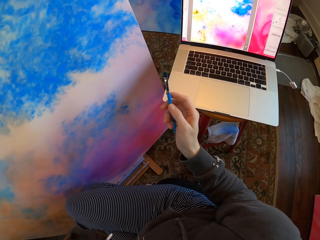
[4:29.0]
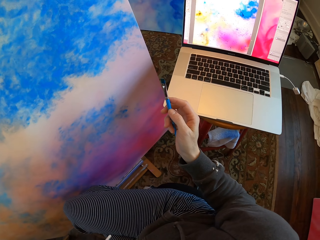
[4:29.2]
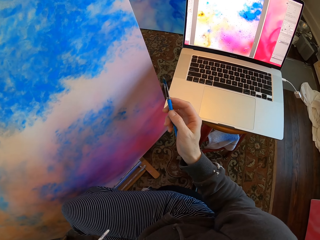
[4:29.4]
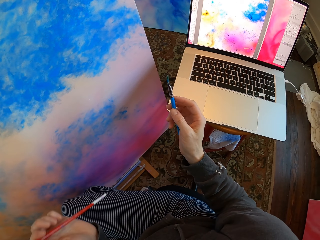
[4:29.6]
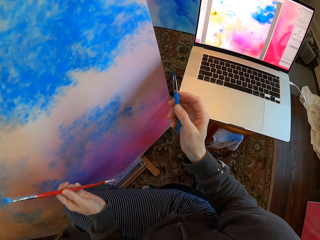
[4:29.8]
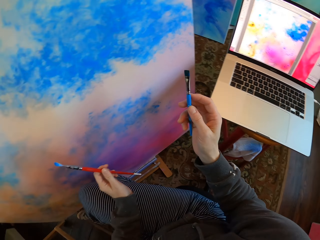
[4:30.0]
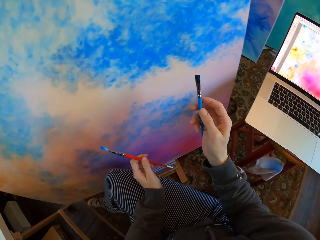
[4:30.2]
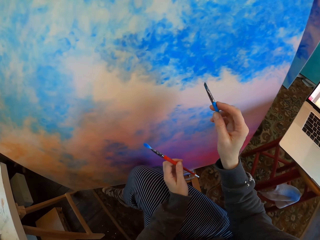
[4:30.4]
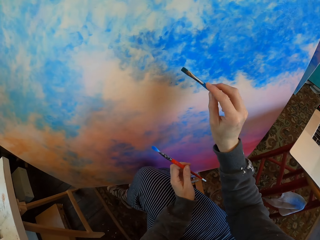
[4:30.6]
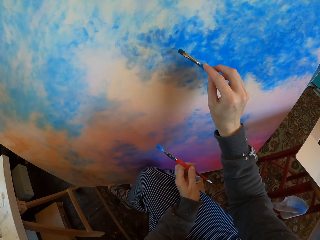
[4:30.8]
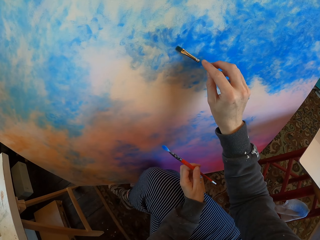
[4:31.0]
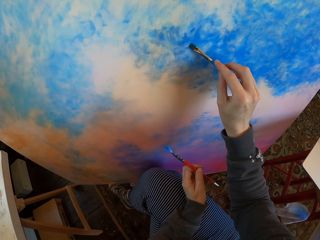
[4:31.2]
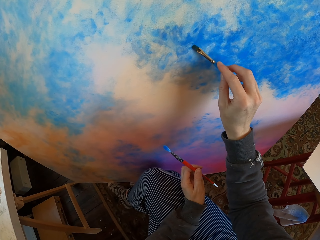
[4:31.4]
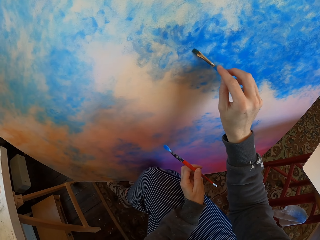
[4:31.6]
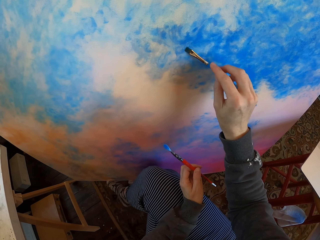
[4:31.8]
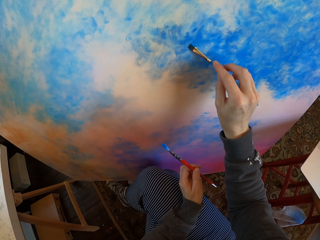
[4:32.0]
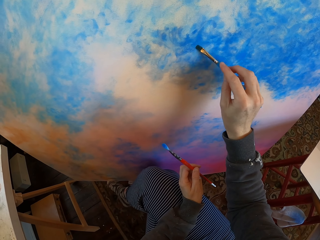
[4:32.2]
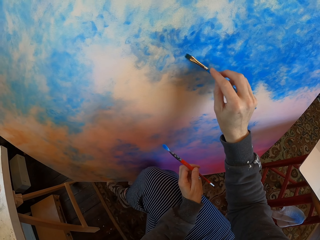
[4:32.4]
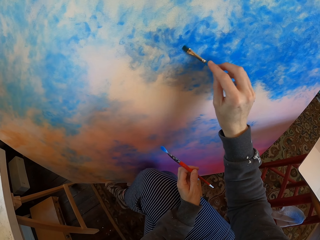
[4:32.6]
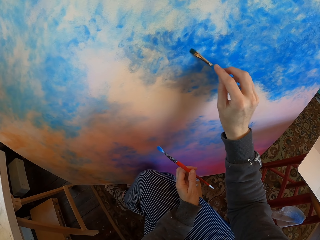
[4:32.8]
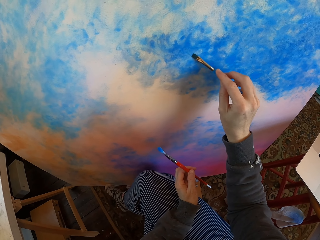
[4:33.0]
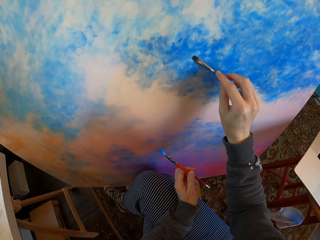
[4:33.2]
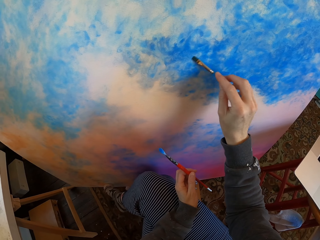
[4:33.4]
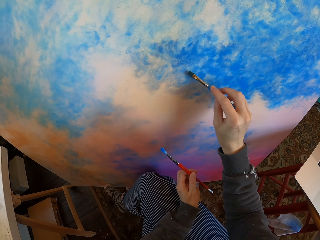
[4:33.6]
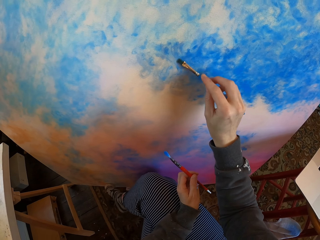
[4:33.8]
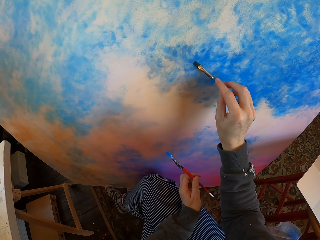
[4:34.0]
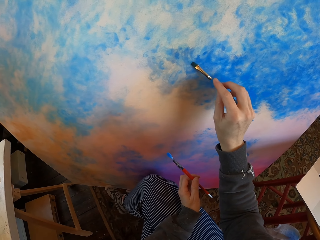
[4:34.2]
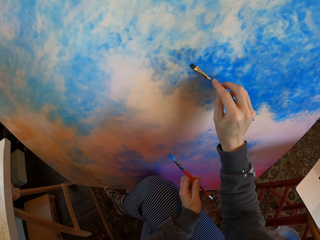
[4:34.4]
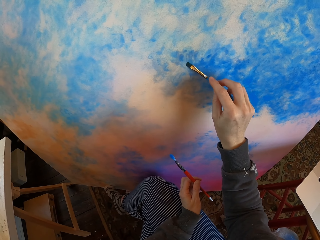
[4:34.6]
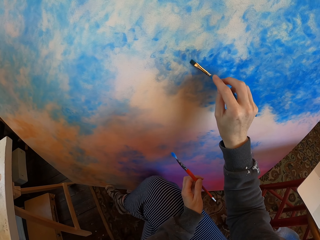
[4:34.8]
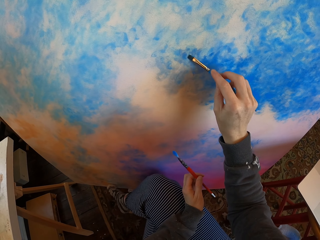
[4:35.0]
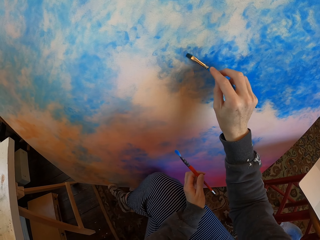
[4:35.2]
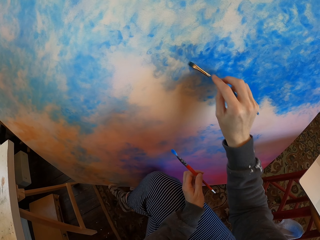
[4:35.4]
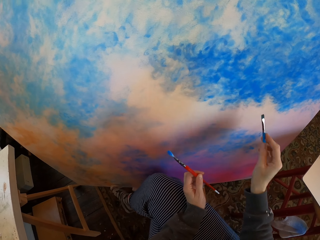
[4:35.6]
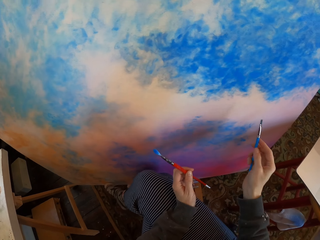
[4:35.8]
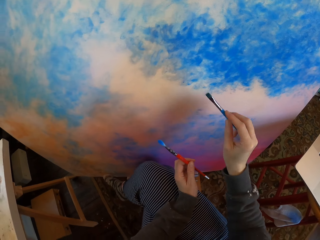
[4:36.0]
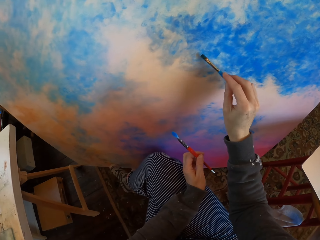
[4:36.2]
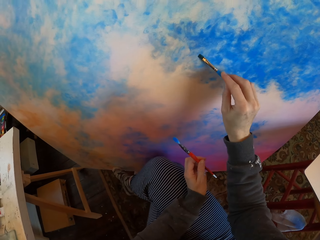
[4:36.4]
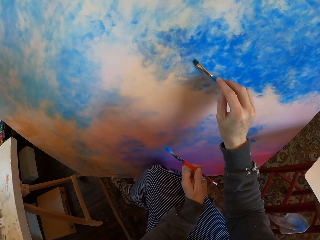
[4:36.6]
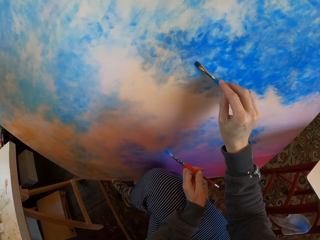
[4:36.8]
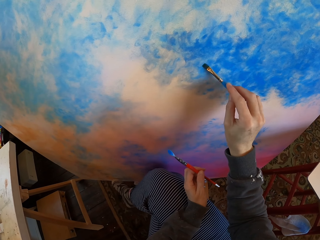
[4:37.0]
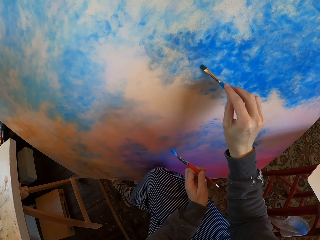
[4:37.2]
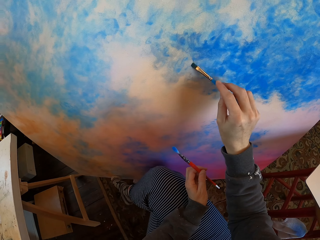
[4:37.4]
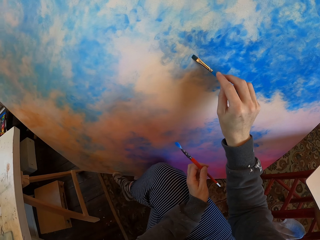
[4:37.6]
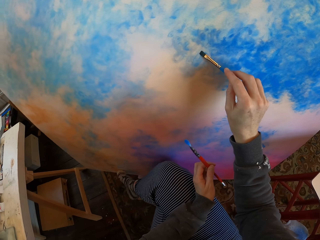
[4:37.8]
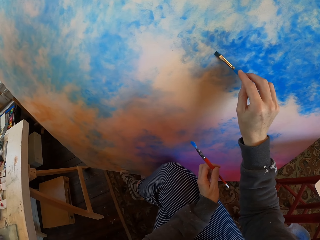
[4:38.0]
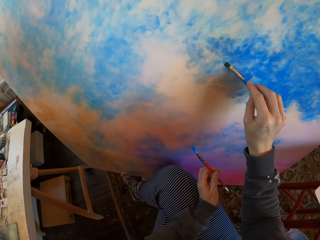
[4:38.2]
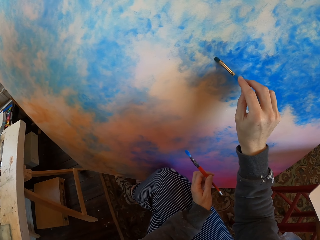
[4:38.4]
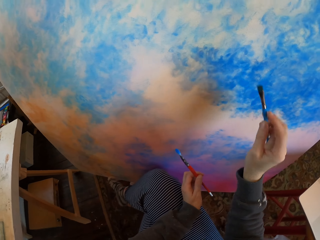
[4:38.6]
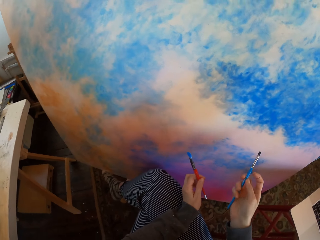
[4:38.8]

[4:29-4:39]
The camera wearer paints the manila paper or board on the floor with a paint brush or drawing color brush. They turn to the side. They color the board with the drawing color brush.

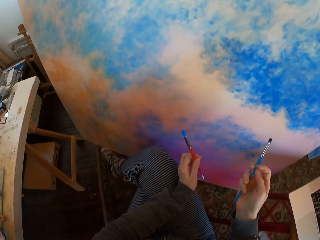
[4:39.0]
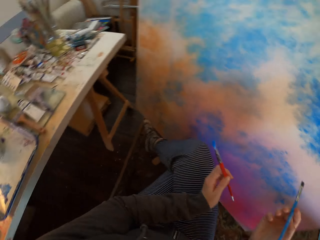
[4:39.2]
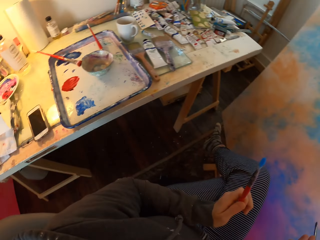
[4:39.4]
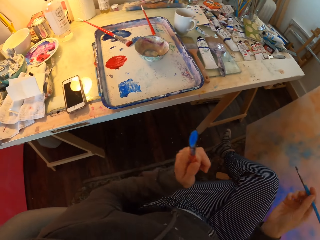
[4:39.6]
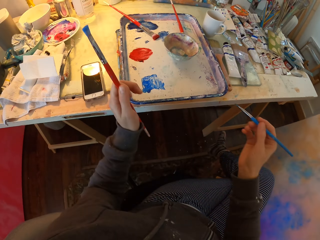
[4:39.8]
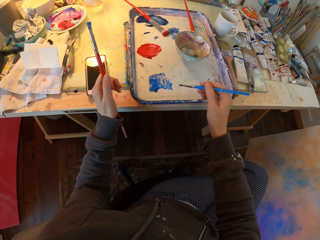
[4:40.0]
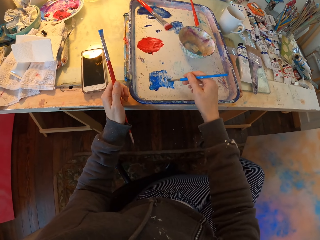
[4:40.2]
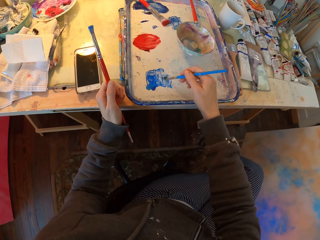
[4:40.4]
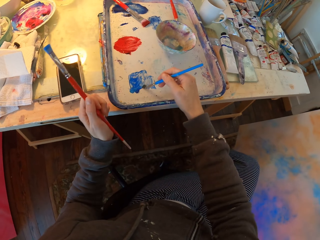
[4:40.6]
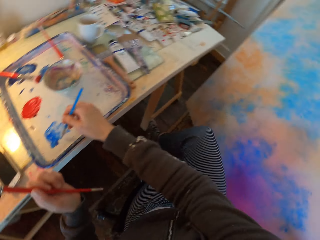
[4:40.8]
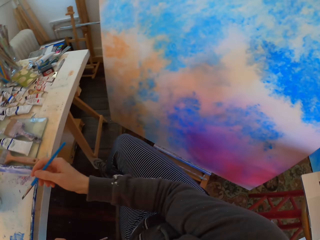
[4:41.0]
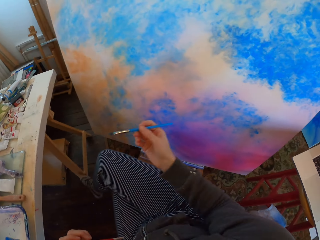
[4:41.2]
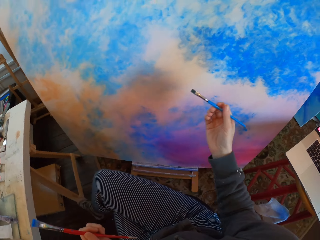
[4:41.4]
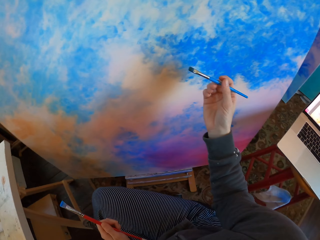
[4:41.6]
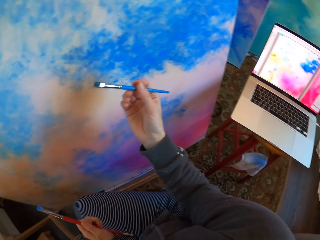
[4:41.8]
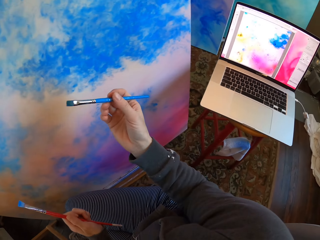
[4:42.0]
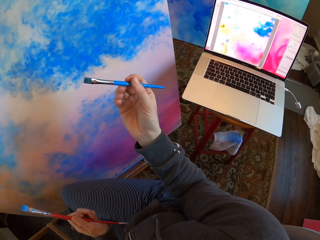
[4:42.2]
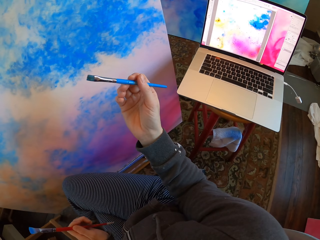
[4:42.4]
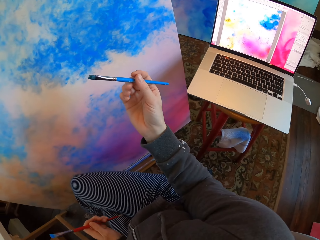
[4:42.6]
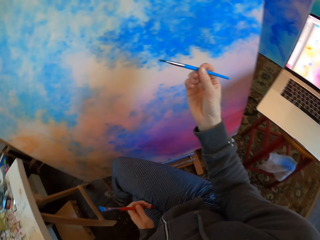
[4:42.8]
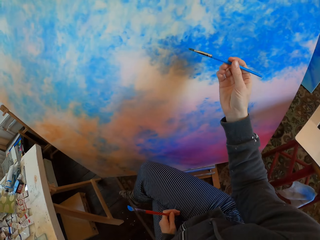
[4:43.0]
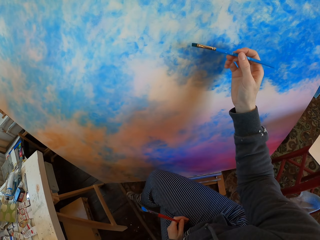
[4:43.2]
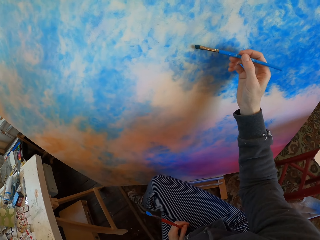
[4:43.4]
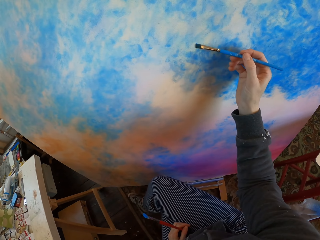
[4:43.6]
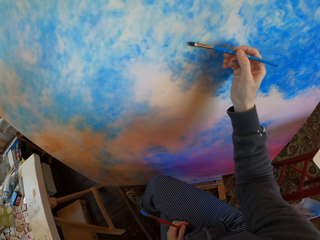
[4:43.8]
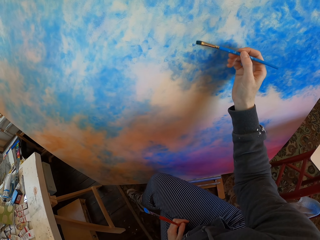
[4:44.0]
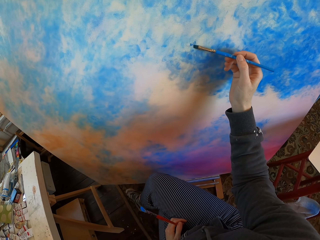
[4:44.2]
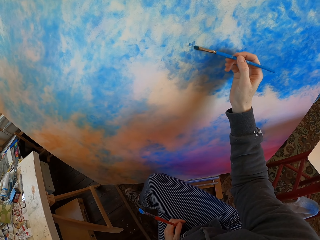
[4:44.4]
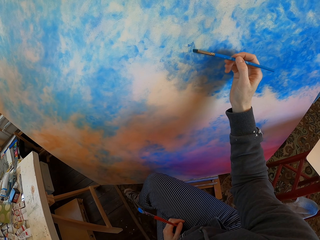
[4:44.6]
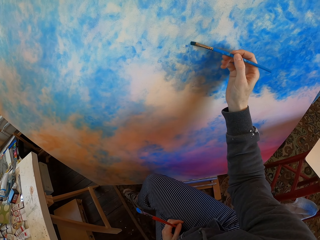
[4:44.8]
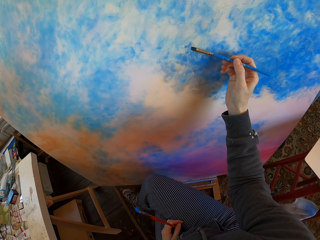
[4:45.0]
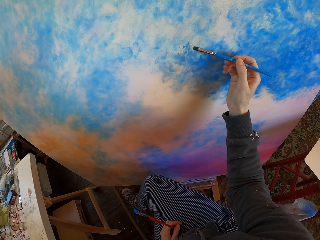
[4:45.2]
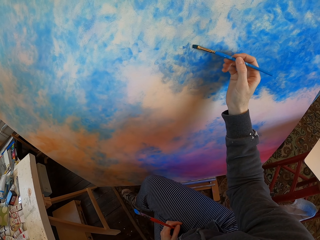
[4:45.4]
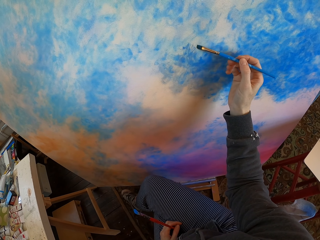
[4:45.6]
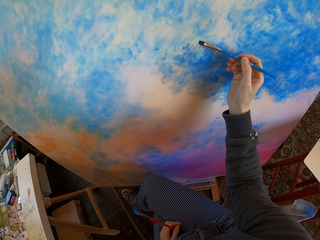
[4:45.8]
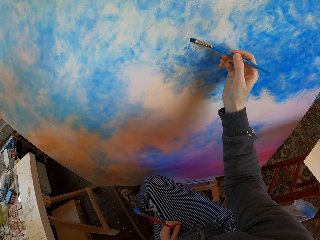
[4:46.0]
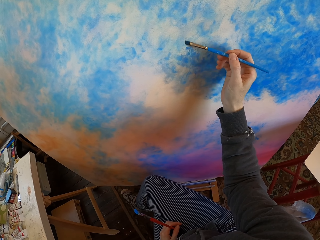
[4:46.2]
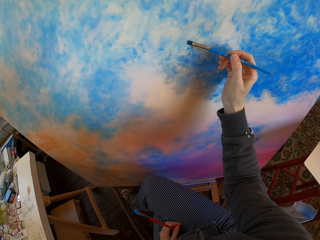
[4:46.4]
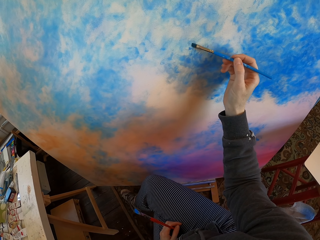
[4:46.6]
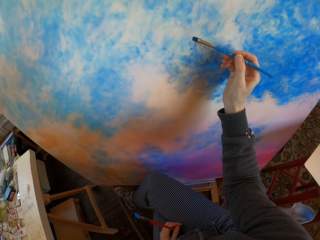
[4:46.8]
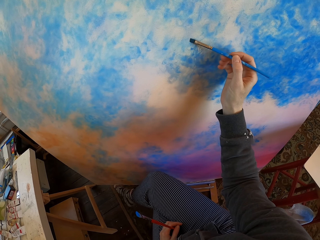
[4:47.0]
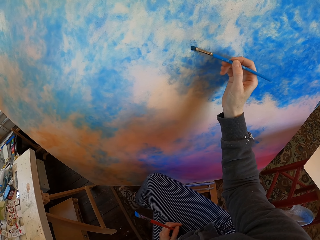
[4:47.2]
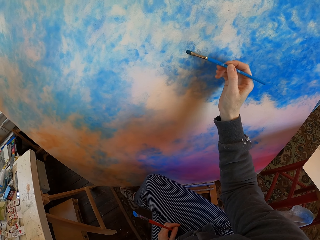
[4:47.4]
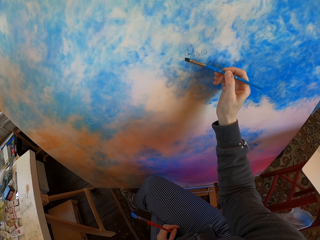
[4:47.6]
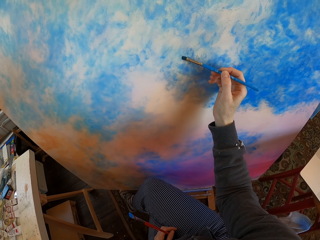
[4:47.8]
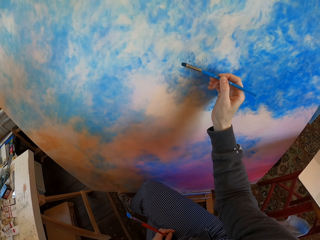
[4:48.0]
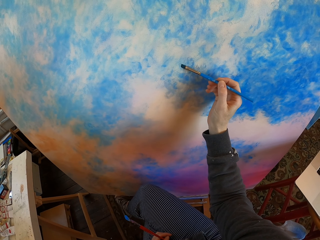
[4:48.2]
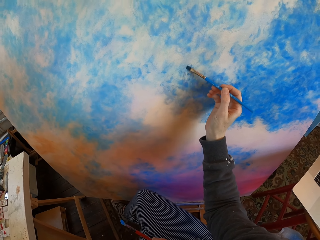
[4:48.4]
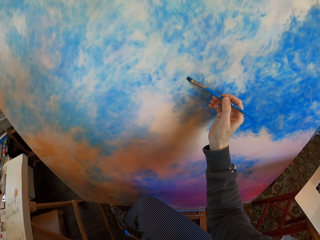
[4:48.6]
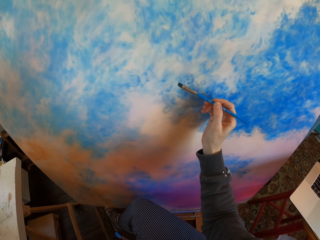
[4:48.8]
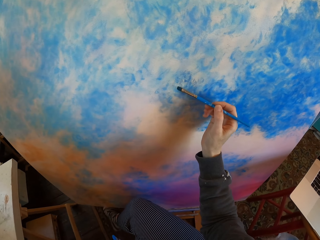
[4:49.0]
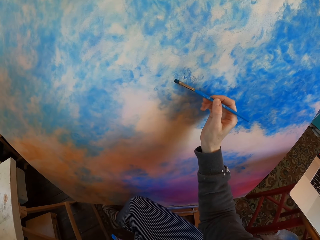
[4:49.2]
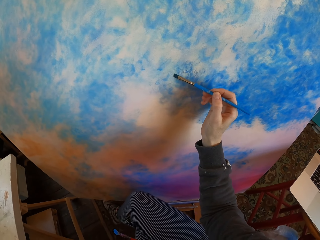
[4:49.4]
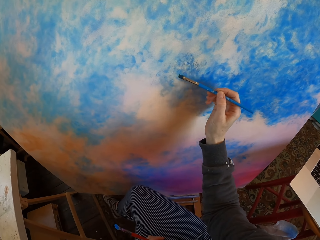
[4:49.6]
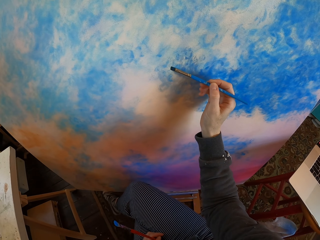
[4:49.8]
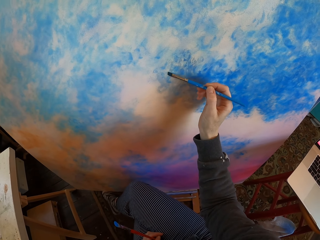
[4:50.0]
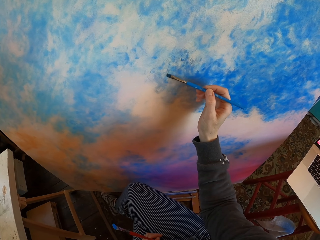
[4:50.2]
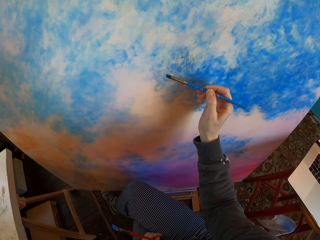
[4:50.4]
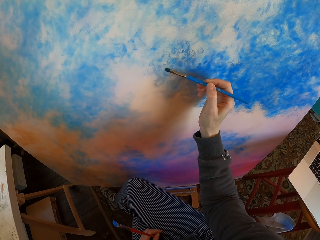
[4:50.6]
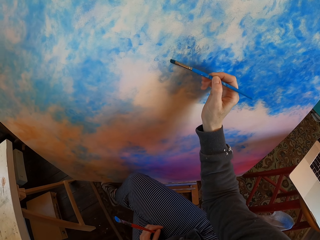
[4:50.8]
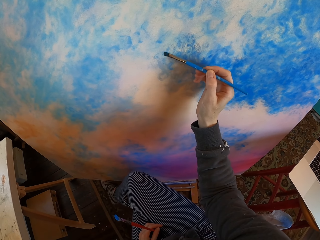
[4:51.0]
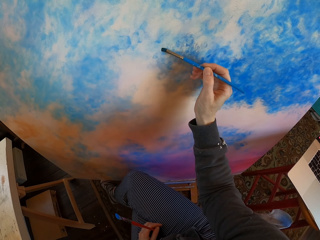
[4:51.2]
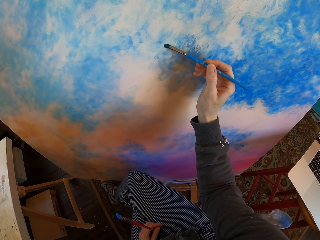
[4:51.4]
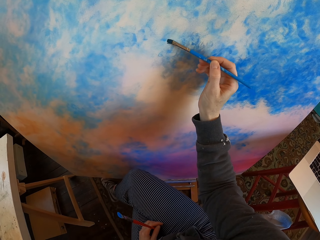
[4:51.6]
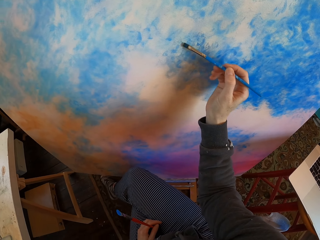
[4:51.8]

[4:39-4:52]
The camera wearer turns to the side. He holds the paint brush with his hands. He dips paint in the paint tray on the table. He turns to the side. He paints the manila paper on the floor with the paint brush.
